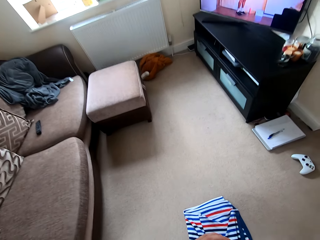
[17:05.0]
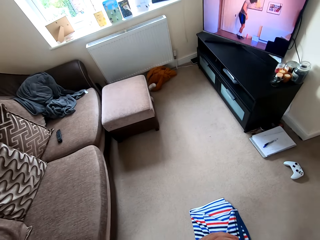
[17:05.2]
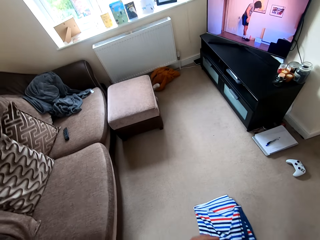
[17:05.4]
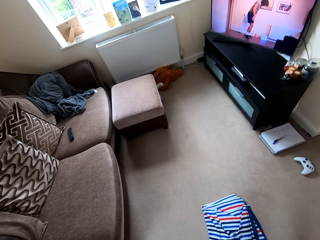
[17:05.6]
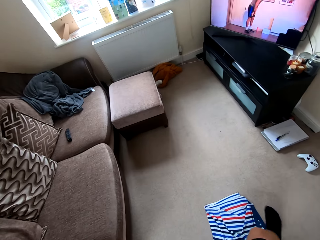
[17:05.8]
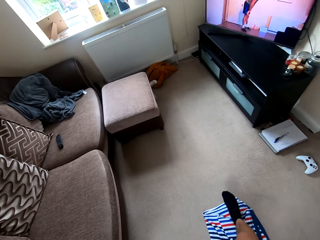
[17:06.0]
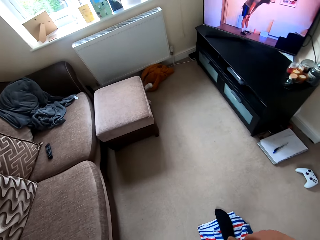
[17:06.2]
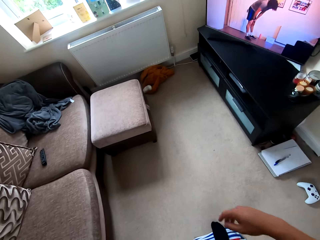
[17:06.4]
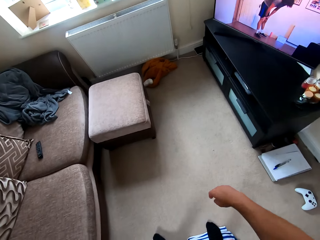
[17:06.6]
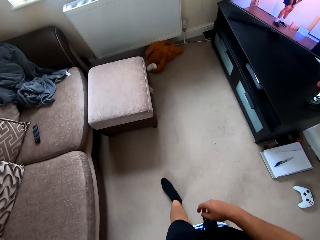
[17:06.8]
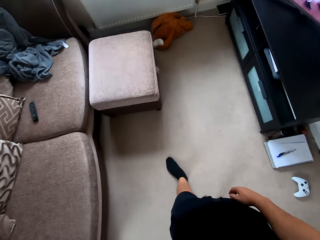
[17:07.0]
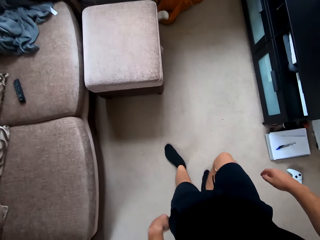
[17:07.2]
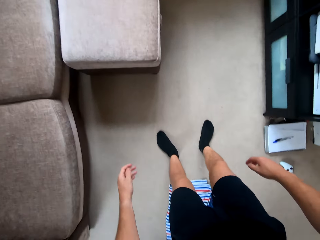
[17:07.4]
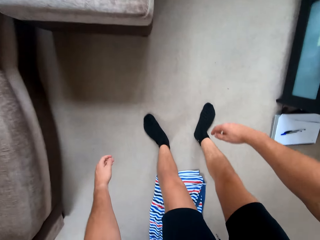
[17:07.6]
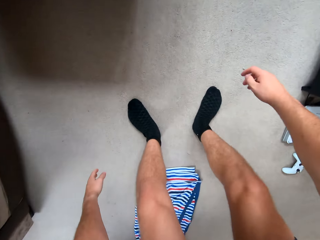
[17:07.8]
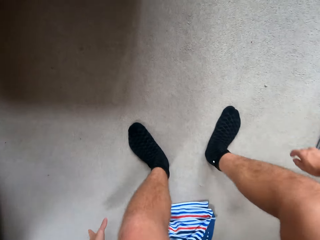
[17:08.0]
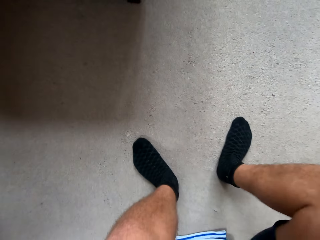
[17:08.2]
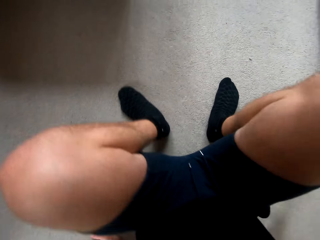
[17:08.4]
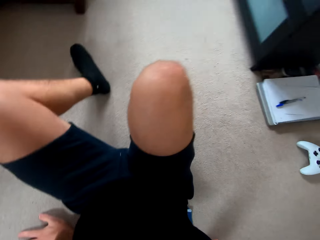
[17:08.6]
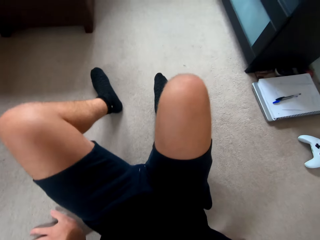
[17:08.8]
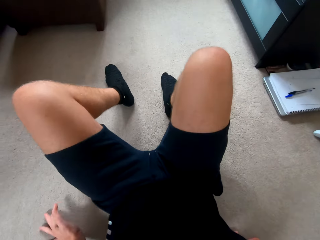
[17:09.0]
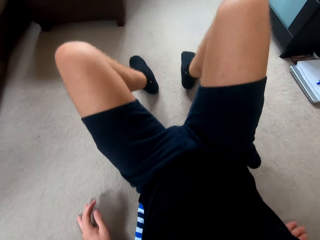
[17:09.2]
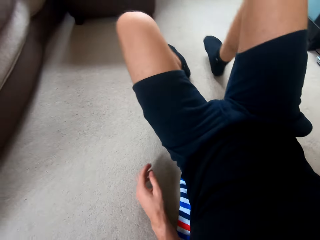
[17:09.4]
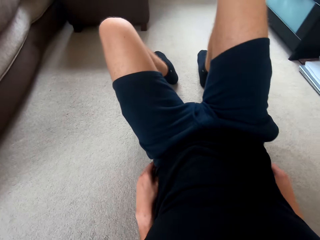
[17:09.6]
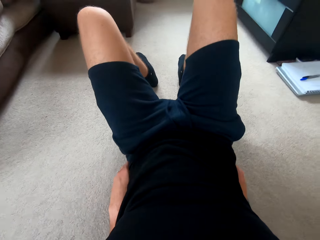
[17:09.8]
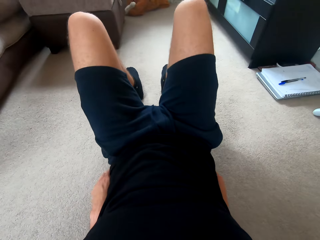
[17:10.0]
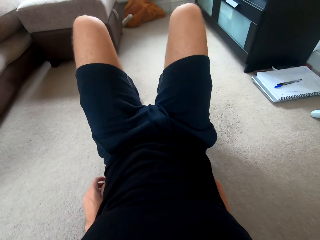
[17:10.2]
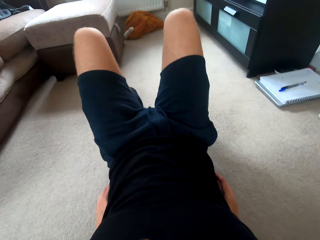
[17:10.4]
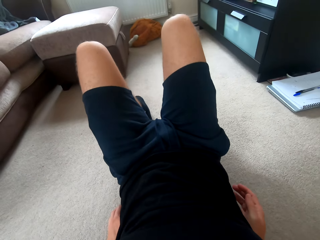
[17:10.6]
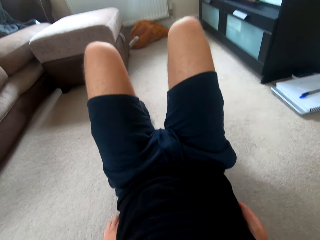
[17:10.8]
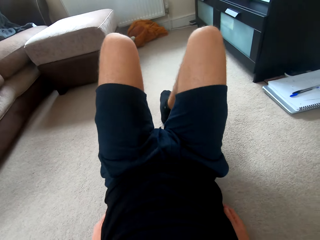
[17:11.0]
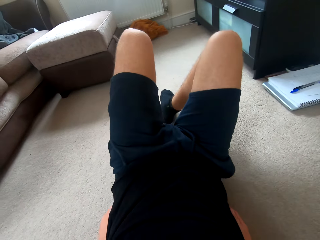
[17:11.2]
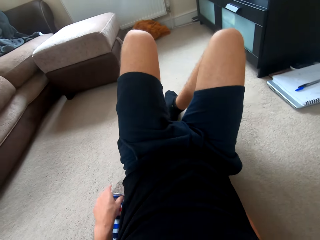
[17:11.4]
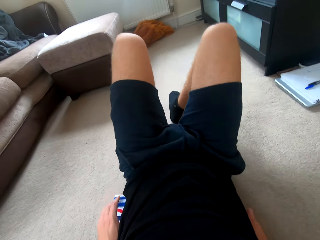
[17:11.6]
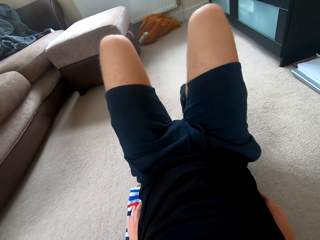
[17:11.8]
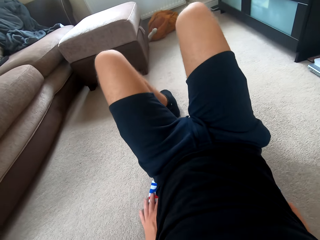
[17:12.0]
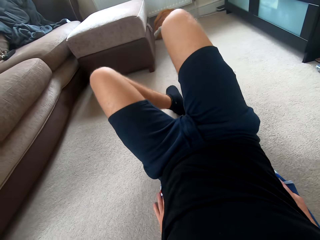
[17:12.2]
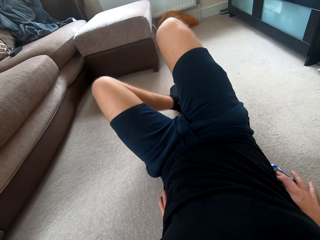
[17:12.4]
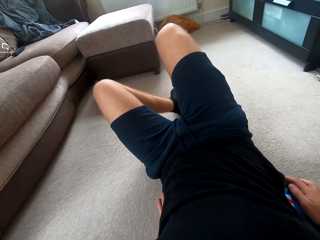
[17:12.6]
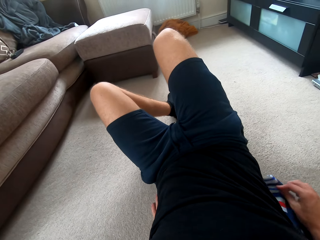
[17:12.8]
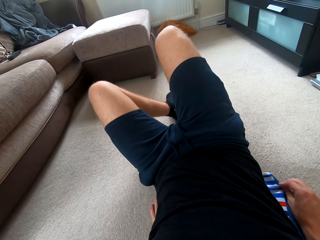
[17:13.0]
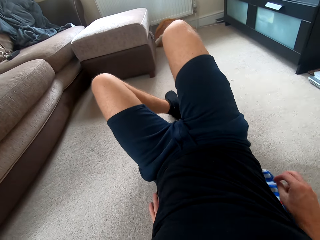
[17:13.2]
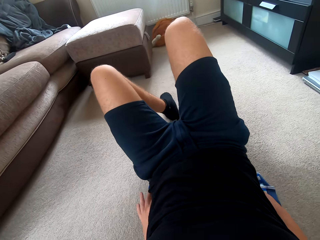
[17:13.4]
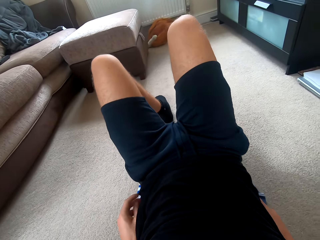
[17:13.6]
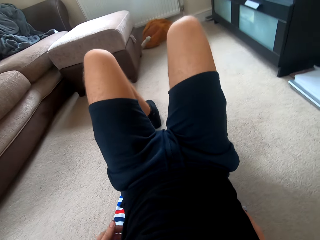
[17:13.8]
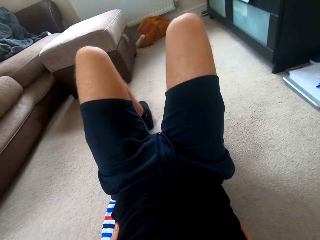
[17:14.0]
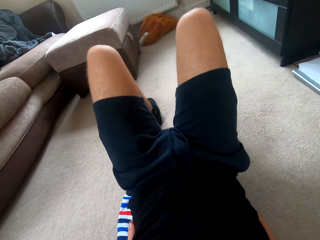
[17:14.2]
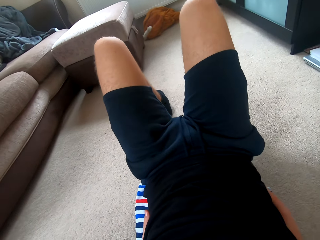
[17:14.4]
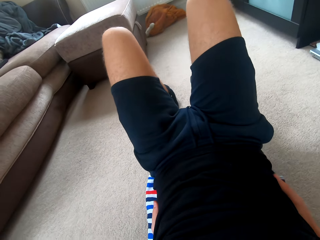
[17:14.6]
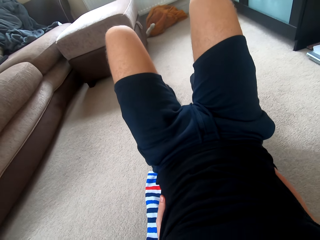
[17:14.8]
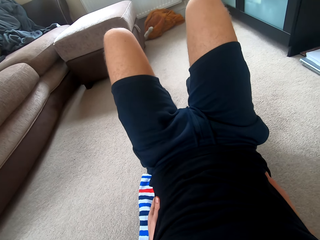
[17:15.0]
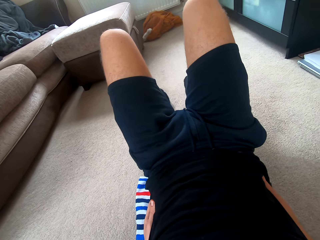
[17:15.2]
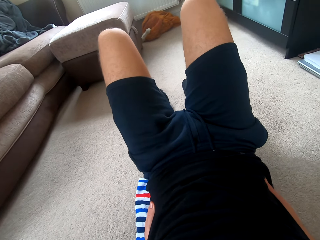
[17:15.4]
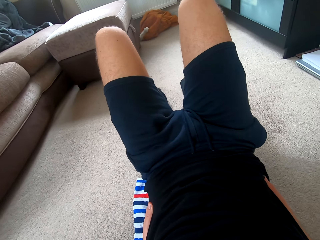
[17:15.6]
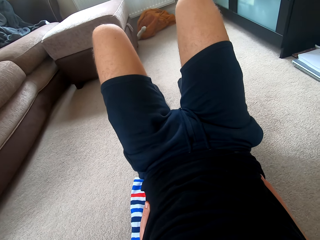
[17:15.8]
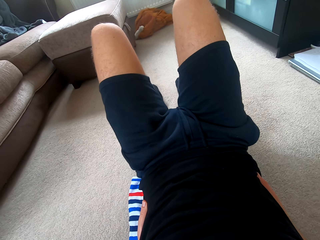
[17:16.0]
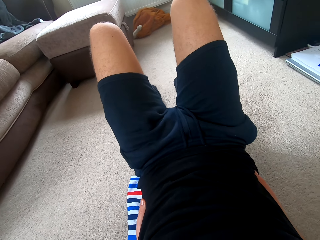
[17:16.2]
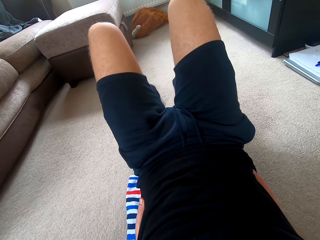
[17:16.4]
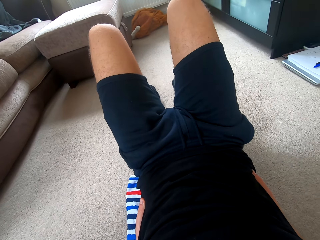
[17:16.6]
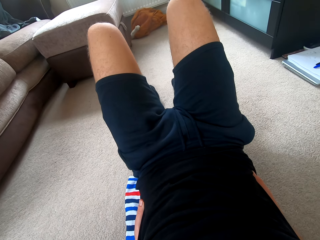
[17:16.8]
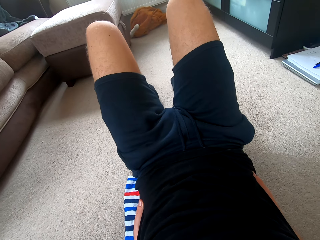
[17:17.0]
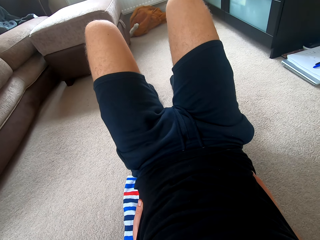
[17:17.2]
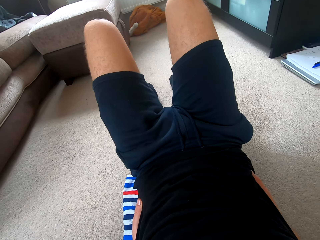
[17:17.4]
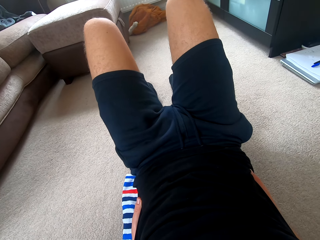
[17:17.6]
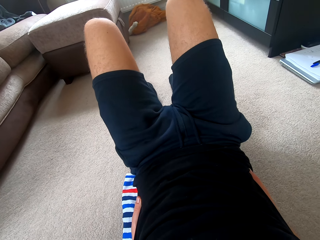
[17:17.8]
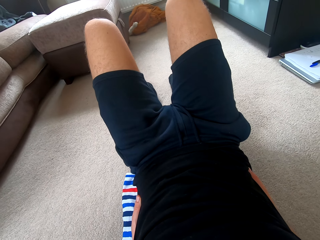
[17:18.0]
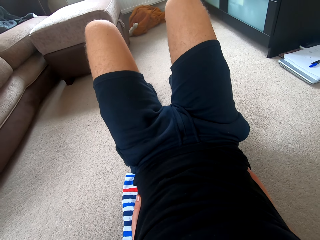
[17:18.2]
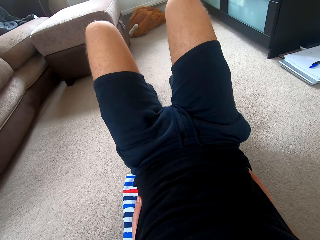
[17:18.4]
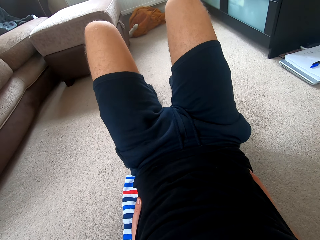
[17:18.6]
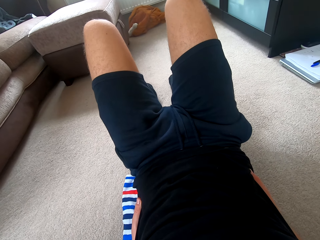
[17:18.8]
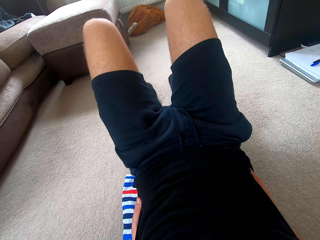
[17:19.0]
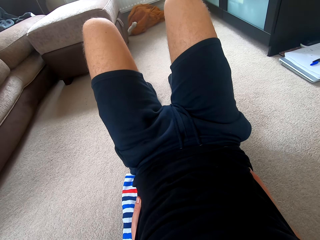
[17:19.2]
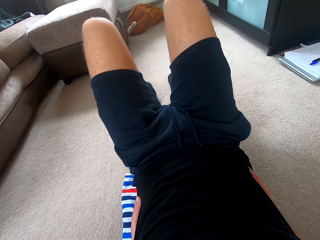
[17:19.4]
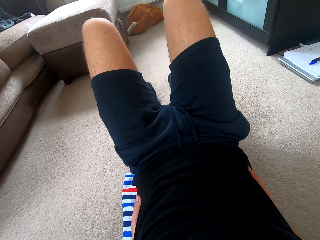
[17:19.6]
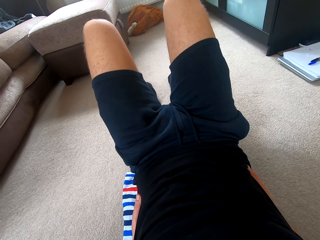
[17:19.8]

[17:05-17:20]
The camera wearer walks around. They sleep on the floor, adjust the cloth and sit down. They move the rag. They watch the television.

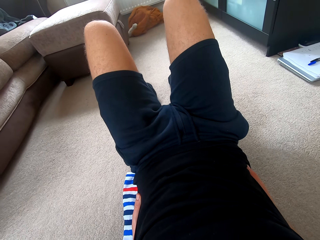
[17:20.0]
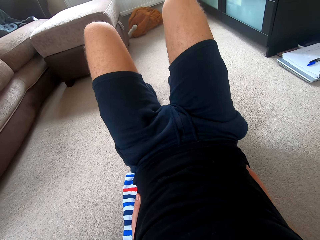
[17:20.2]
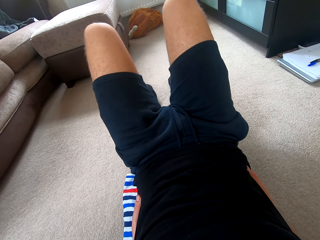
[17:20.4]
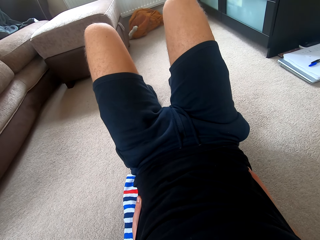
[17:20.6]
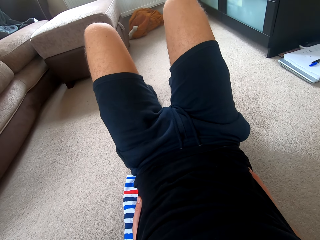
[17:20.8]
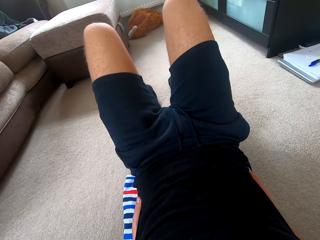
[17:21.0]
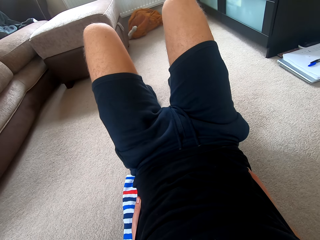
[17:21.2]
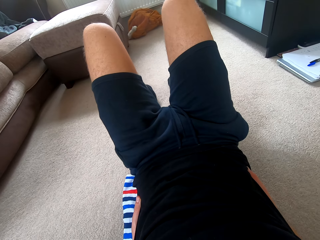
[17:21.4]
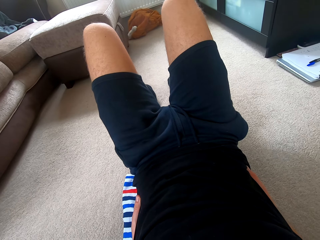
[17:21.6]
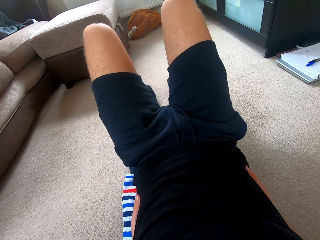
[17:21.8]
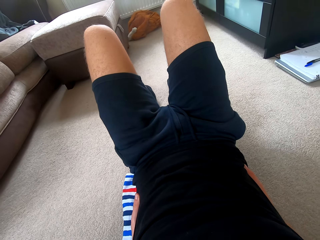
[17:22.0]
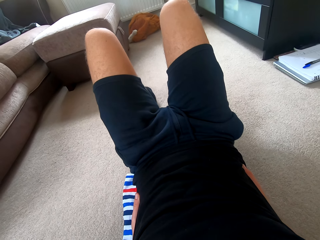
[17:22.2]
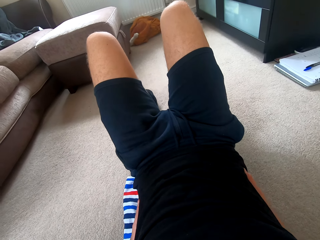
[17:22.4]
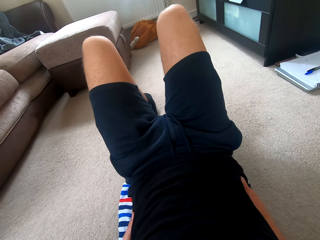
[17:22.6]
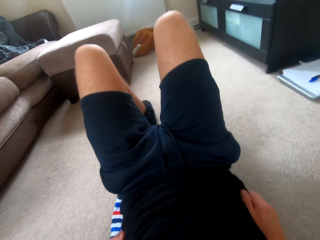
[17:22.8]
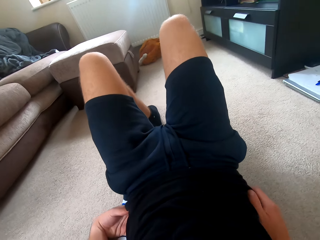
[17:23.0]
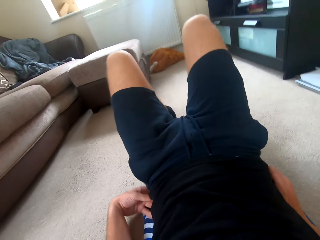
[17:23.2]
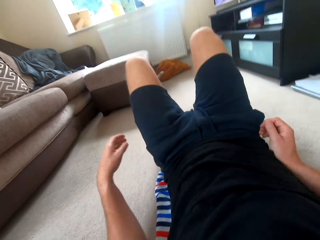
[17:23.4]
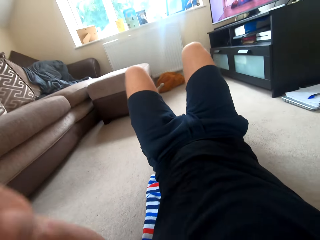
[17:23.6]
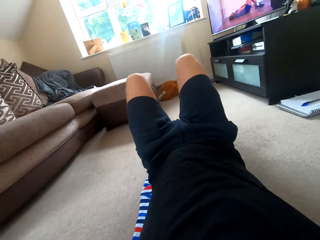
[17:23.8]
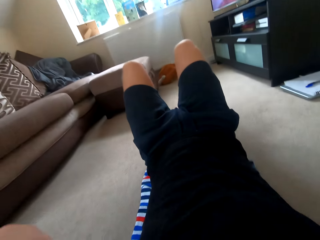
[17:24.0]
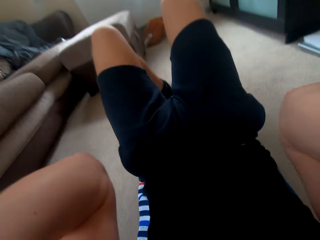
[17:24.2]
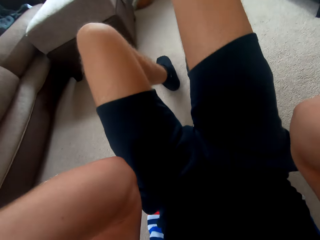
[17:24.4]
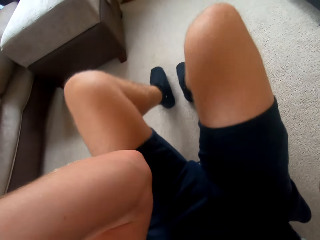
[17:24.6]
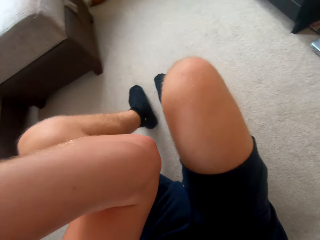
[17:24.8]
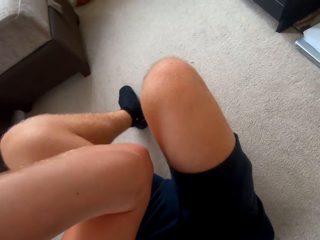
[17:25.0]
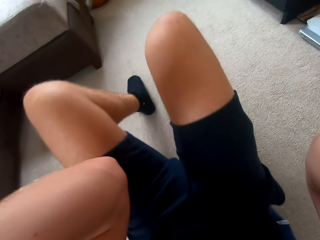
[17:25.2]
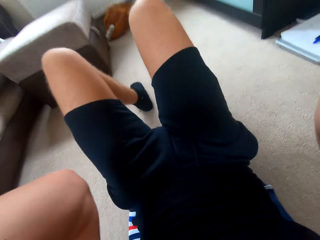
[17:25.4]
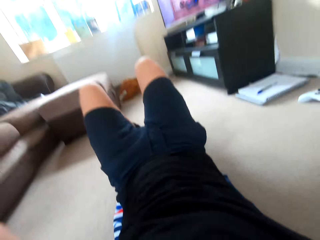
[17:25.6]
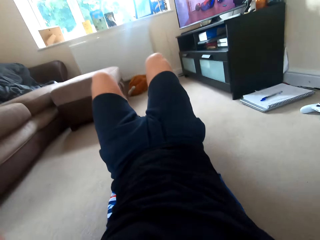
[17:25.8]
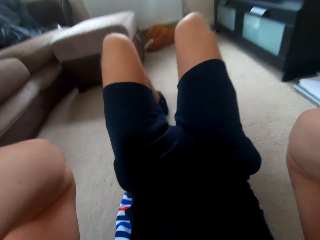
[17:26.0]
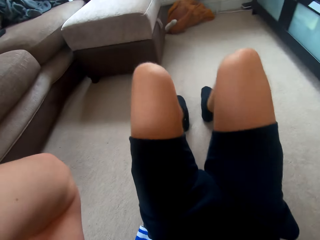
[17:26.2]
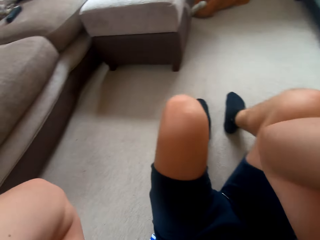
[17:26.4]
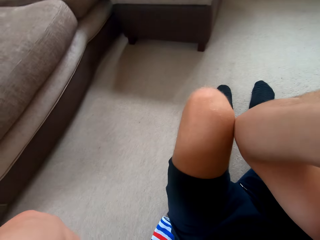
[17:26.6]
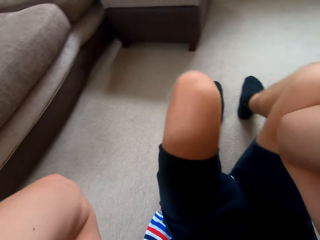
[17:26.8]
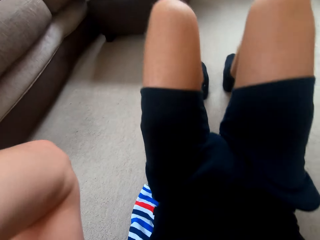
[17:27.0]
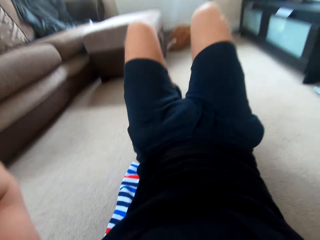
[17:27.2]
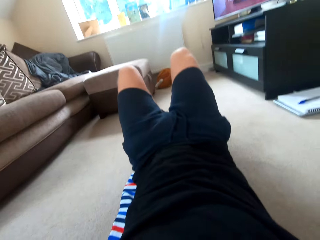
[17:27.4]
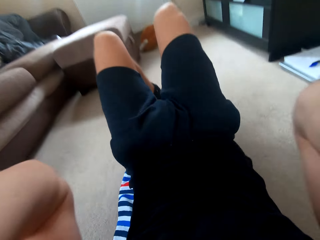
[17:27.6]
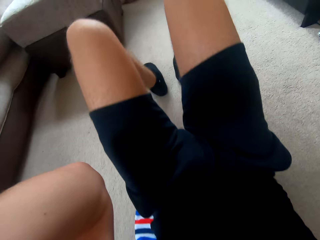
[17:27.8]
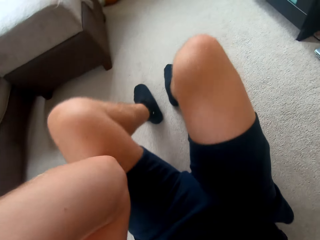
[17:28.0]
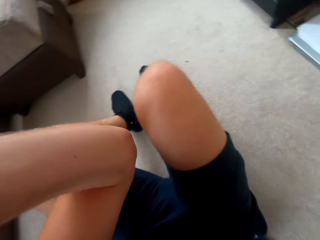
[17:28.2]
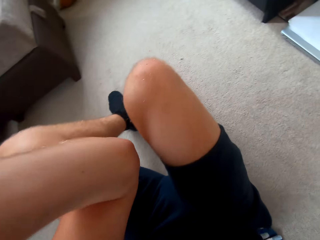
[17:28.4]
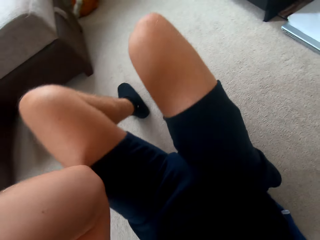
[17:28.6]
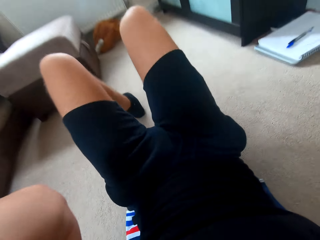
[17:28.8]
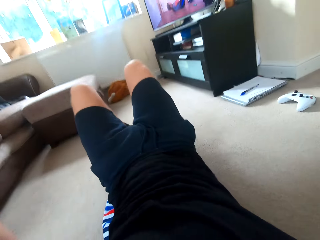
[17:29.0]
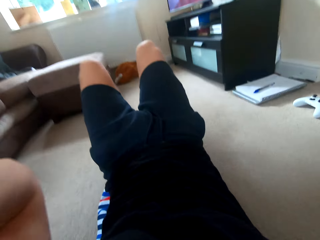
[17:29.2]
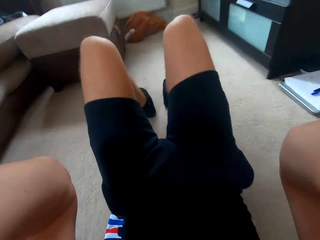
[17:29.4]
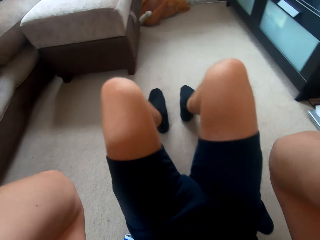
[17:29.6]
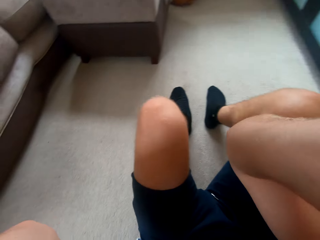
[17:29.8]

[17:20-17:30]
The camera wearer does the sit up.
